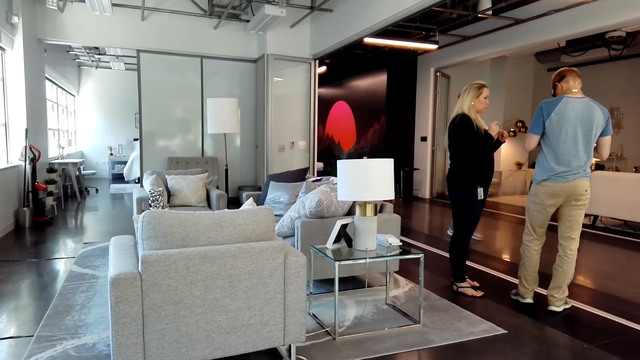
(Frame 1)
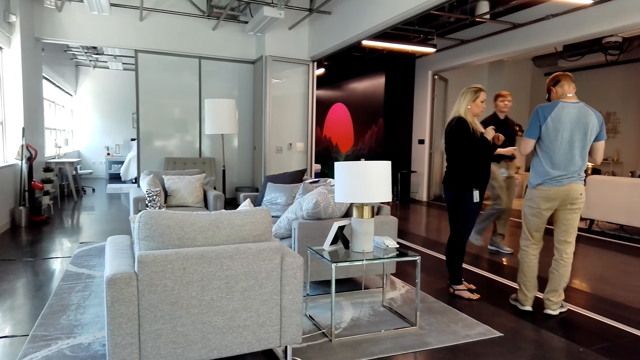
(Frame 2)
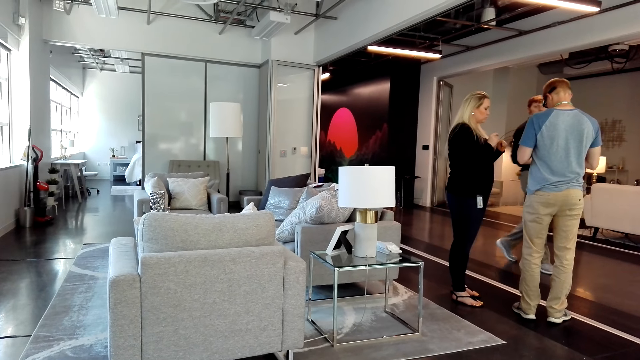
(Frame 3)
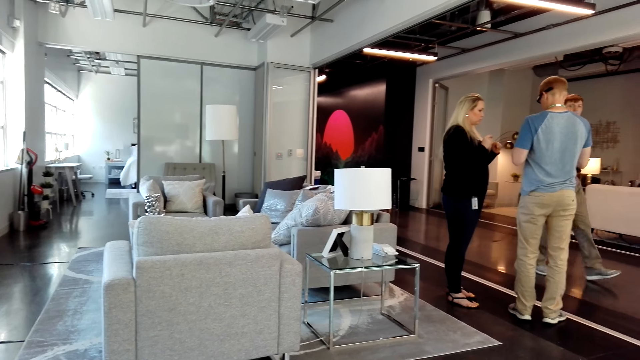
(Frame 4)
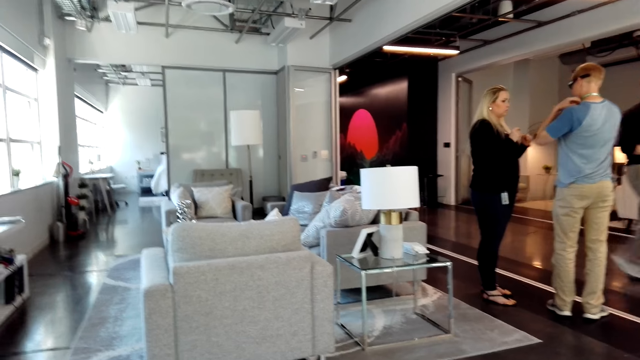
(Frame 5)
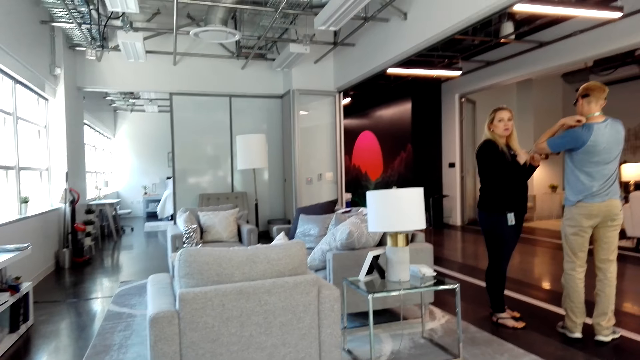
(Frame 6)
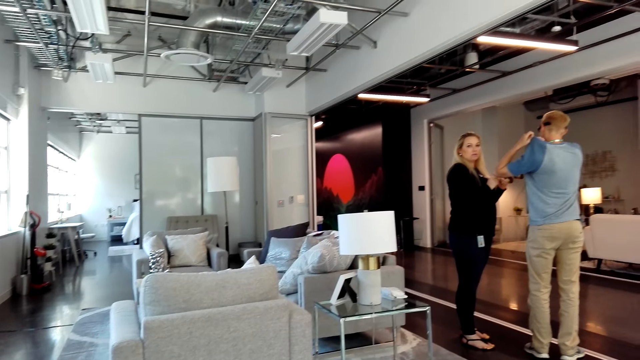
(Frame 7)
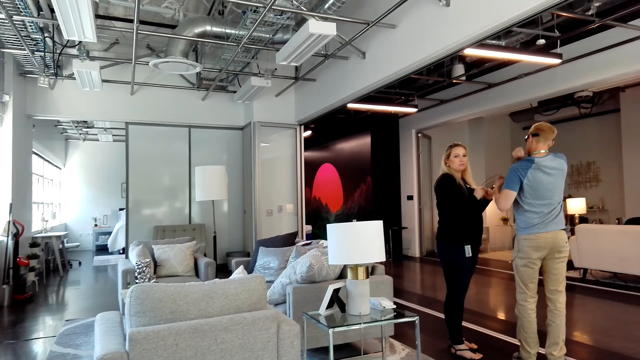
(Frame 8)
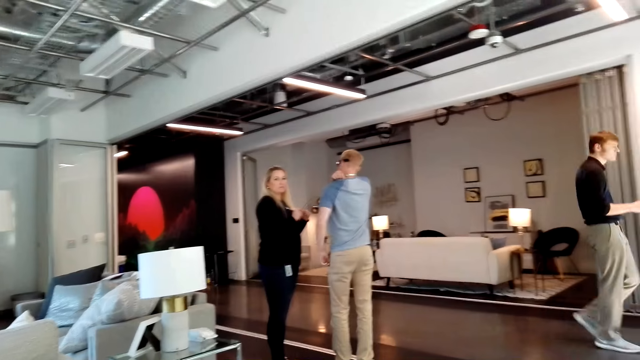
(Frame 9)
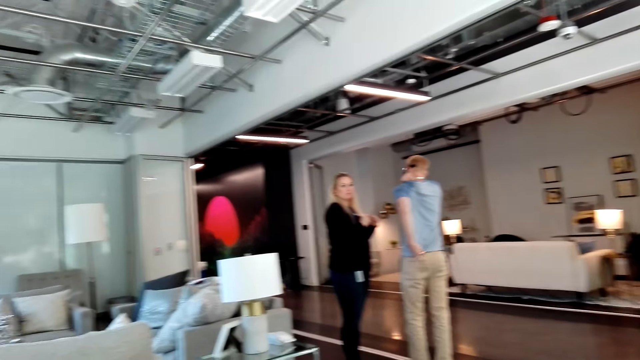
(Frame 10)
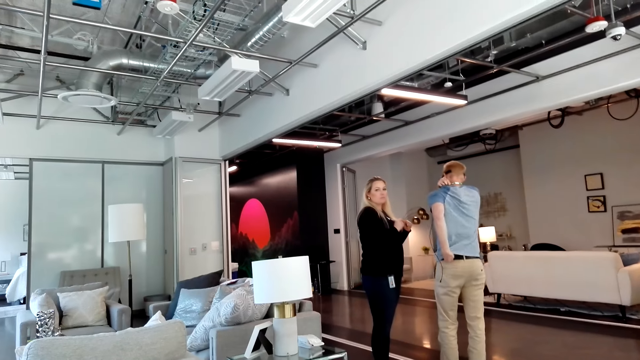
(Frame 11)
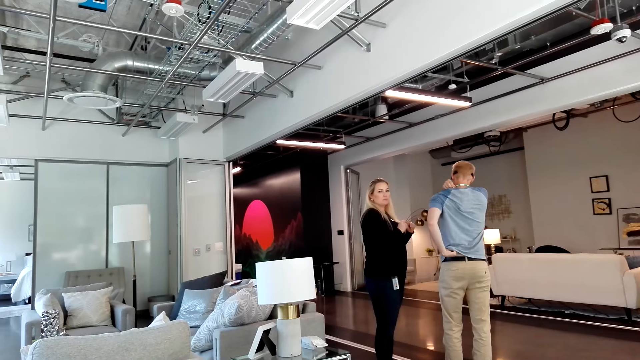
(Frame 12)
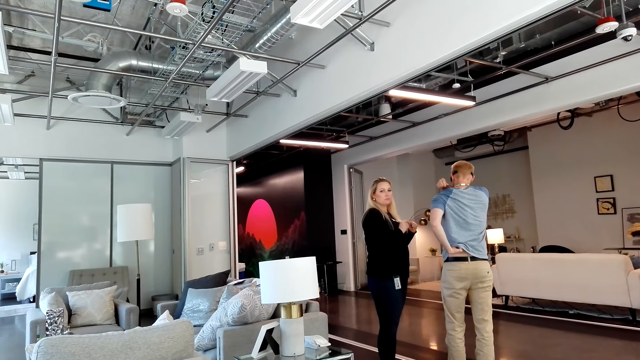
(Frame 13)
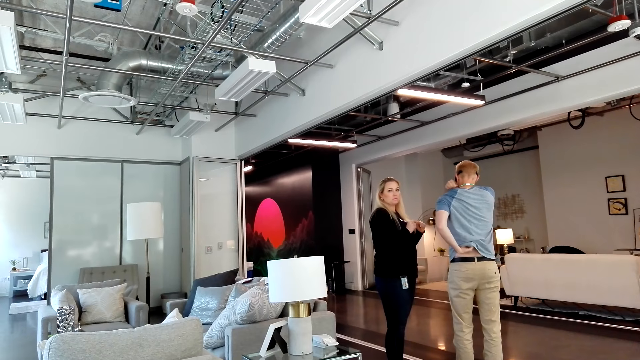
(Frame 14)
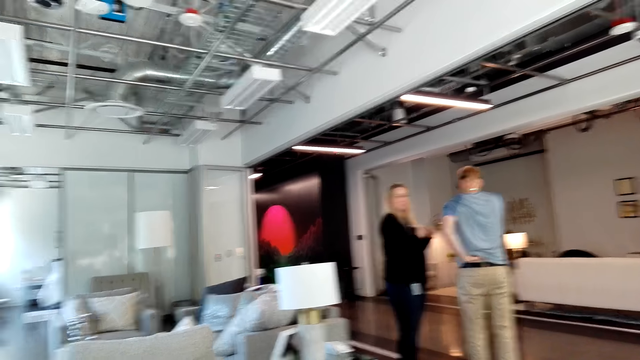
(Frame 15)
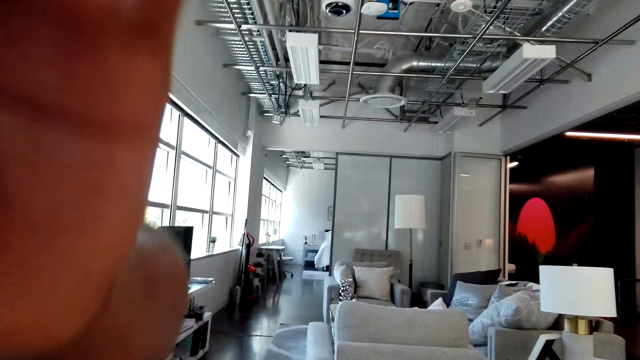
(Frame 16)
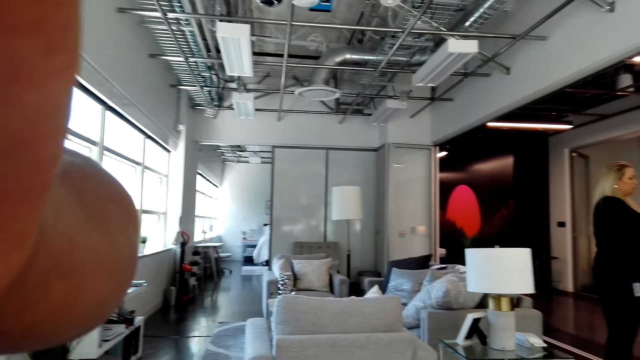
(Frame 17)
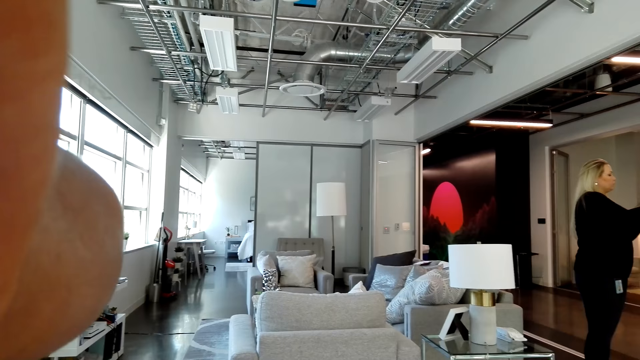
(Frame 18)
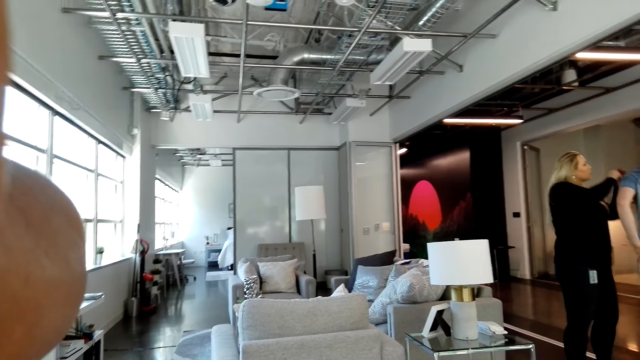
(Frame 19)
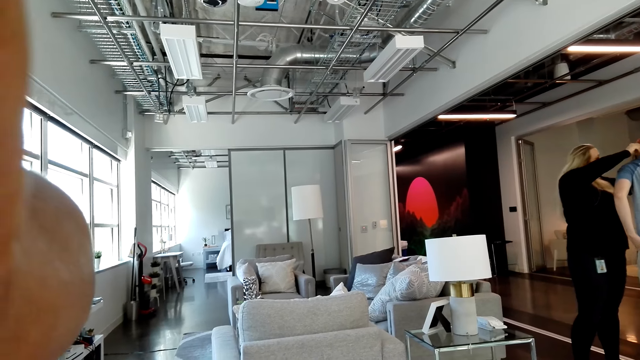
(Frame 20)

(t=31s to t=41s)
A woman looks at the camera wearer. A man pulls his t-shirt and pushes a cable into the t-shirt. The camera wearer adjusts the camera.

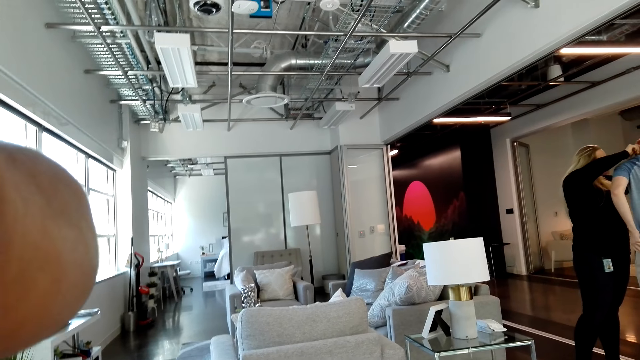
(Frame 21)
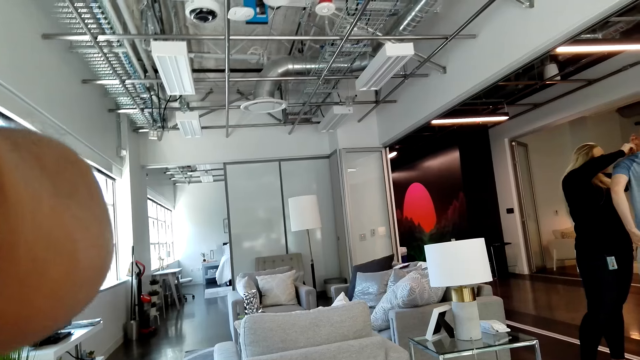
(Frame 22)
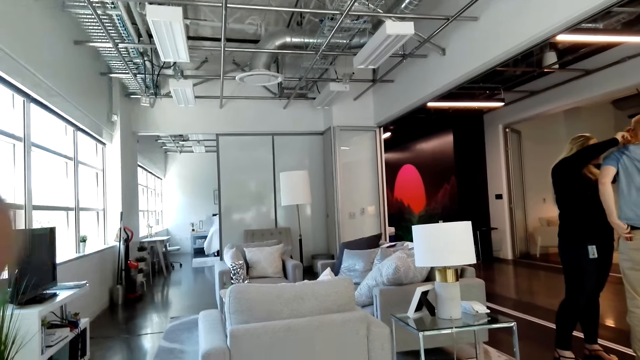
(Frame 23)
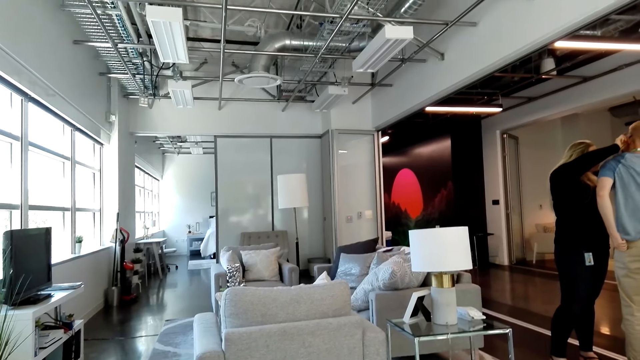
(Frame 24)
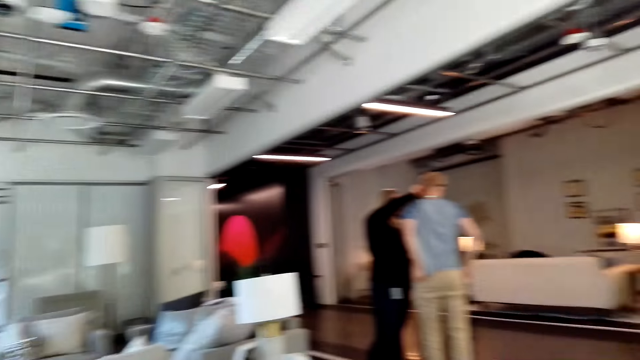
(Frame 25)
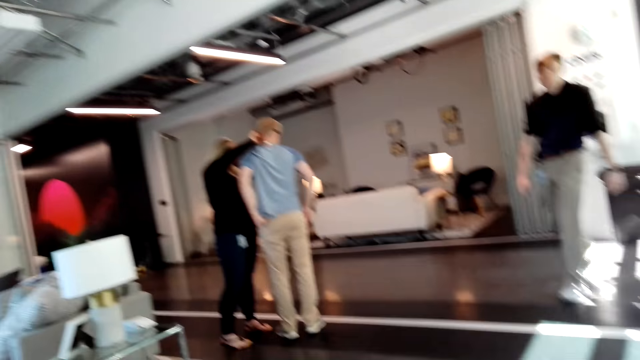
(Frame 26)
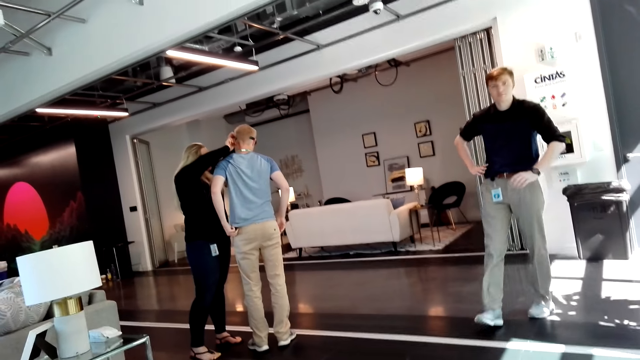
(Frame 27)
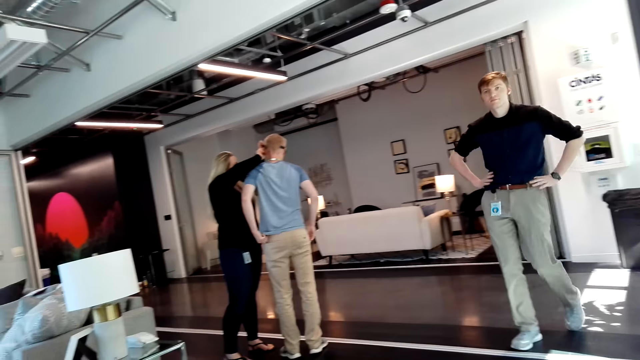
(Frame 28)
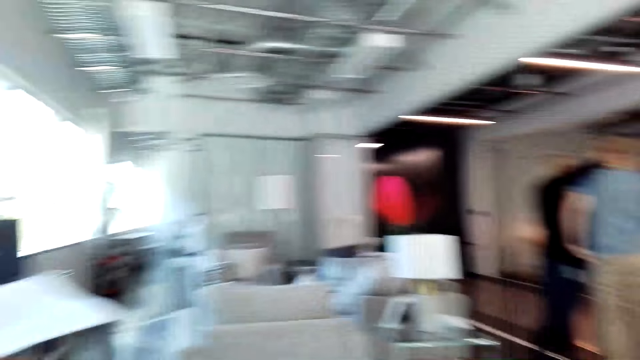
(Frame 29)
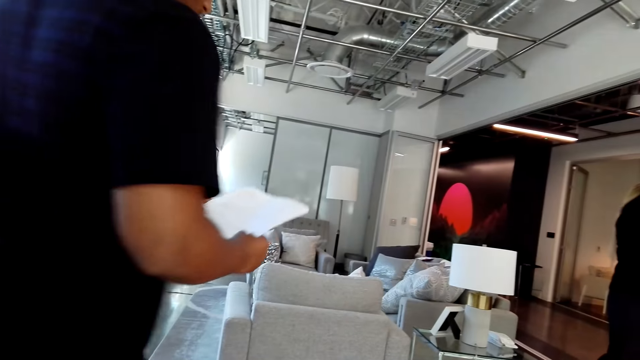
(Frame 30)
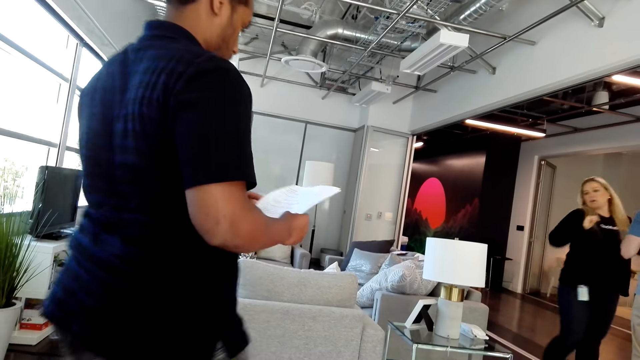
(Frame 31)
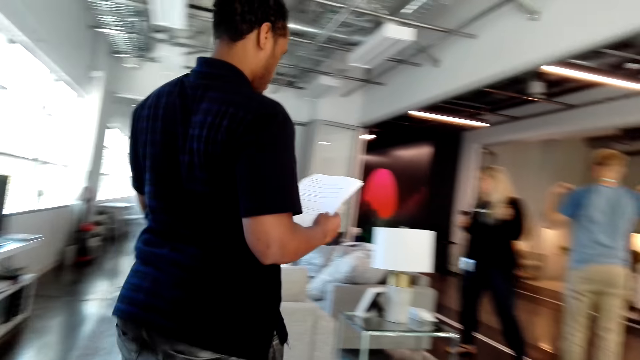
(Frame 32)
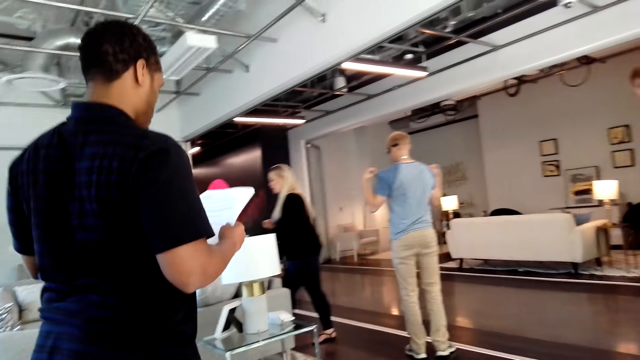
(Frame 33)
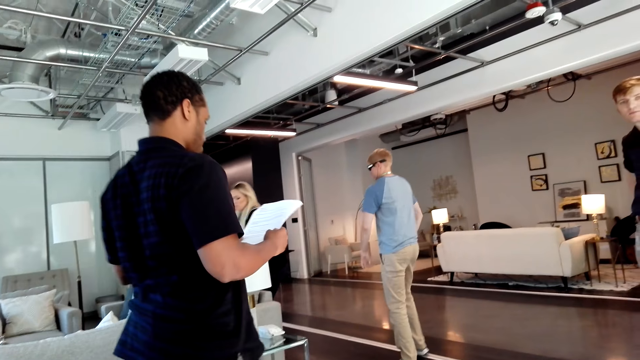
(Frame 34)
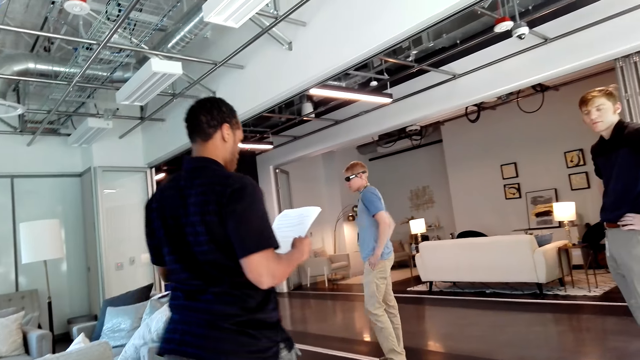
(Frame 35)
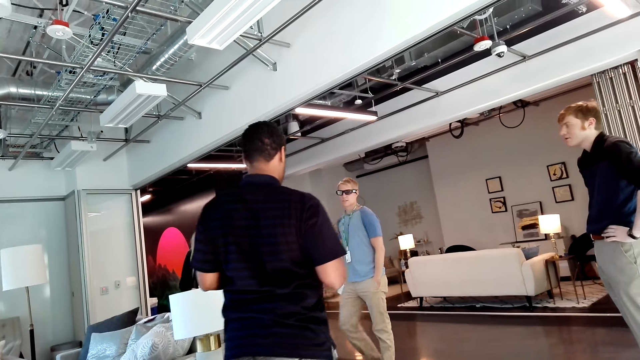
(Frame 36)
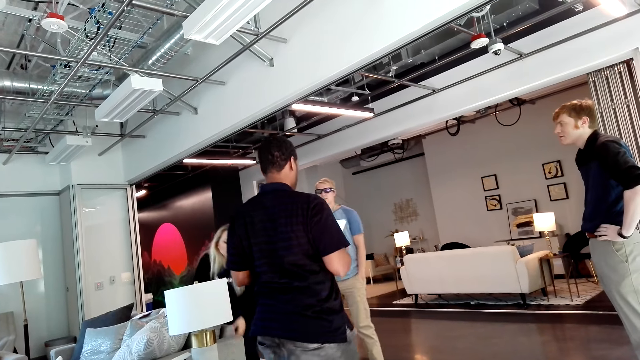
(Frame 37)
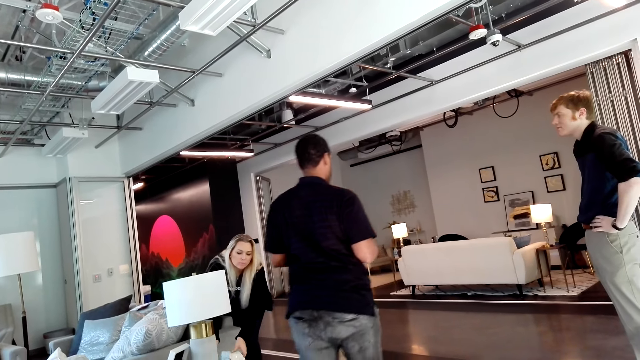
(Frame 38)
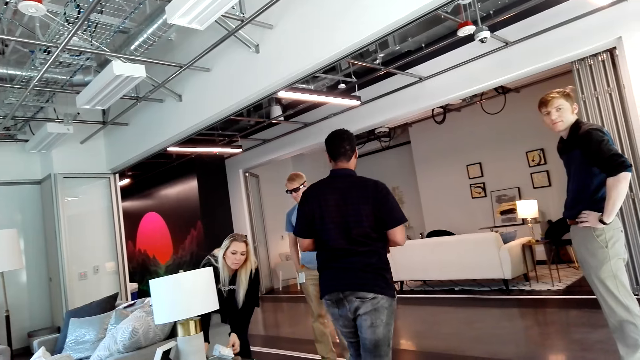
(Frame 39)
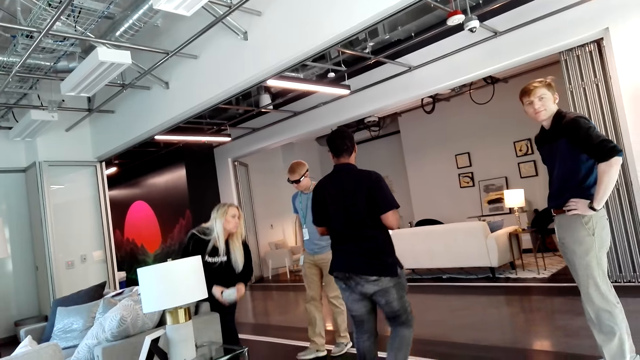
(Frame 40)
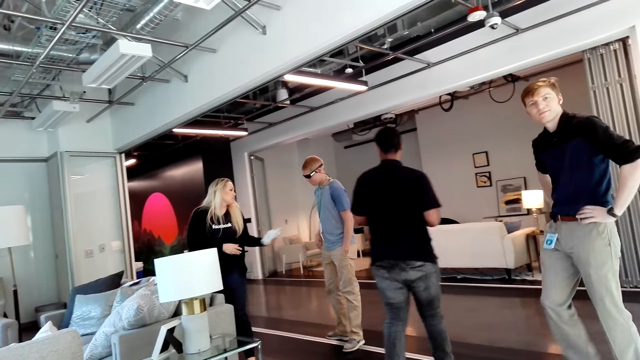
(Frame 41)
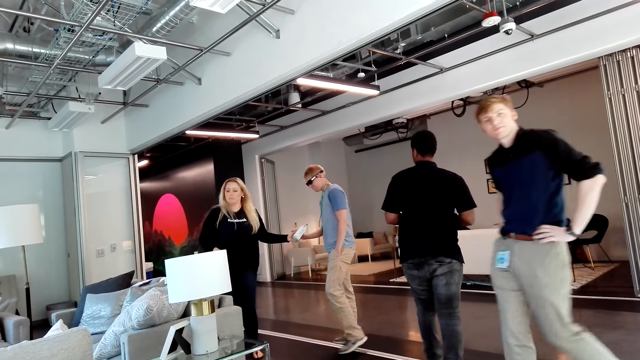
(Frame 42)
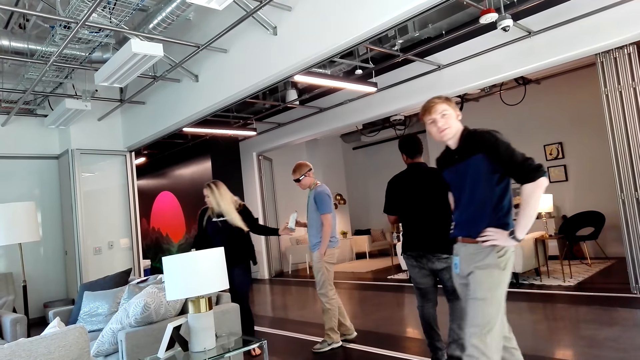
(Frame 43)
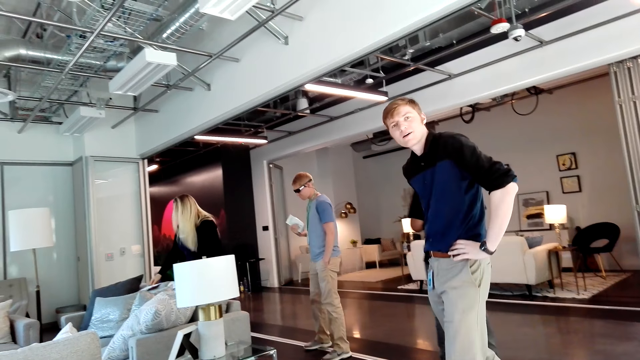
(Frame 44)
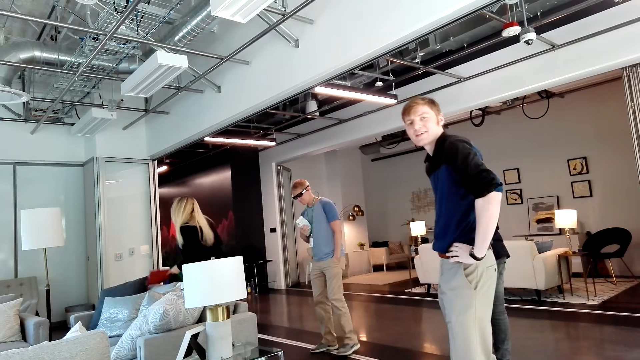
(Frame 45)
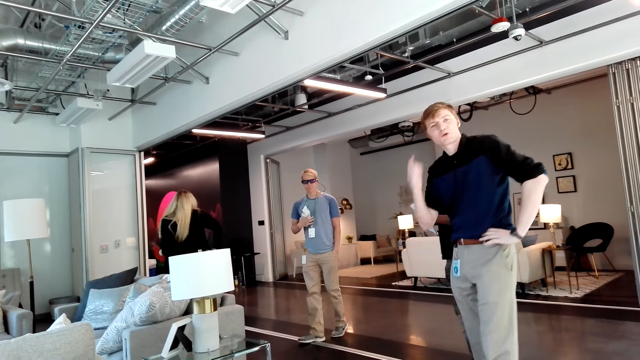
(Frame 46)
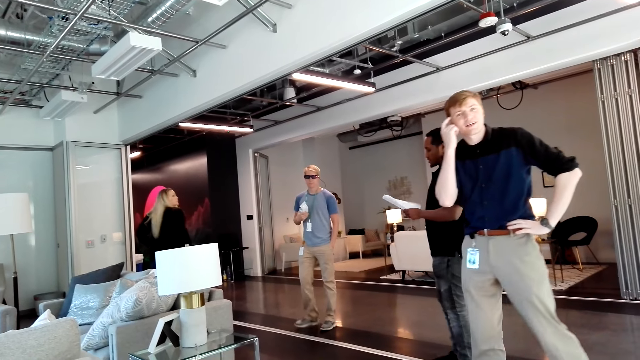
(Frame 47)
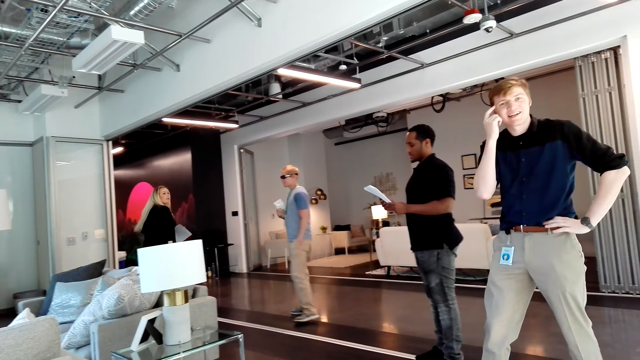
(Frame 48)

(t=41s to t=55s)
A woman fits something on a man. The man puts something in his pocket. Another man walks towards the camera wearer and holds his waist. A third man walks forward. The woman walks to the left. The first man puts his hands in the pockets. The third man walks forward. The woman picks up a pack of coffee from the table and passes the pack of coffee to the first man. The second man walks in front of the camera wearer and looks at the camera. The first man holds the pack of coffee. The second man gestures at the camera wearer.
